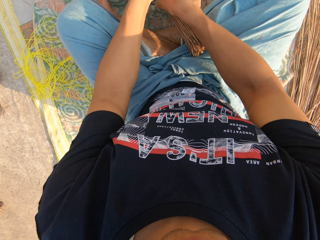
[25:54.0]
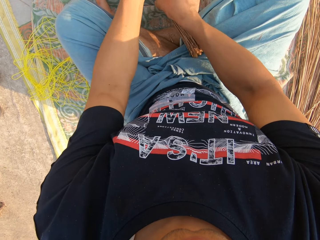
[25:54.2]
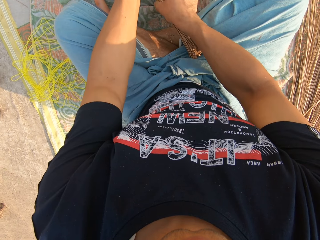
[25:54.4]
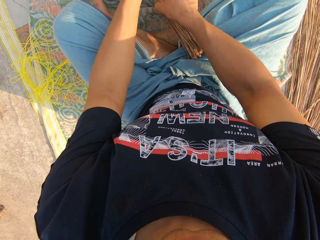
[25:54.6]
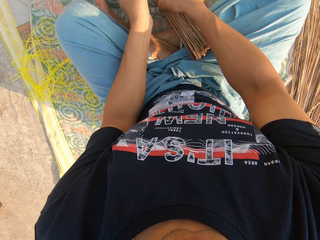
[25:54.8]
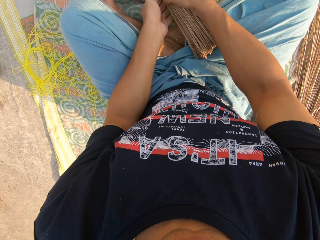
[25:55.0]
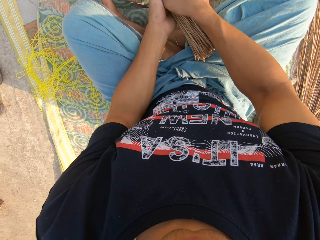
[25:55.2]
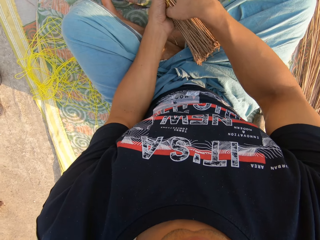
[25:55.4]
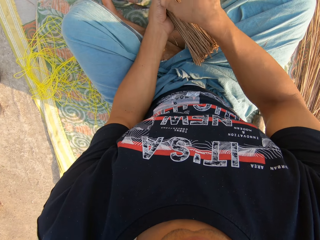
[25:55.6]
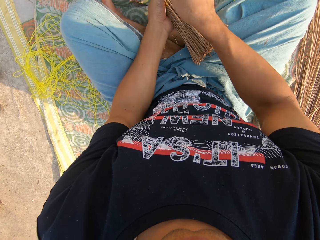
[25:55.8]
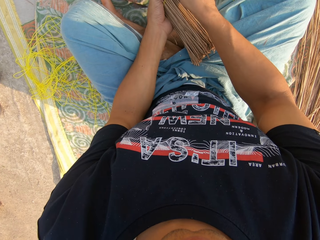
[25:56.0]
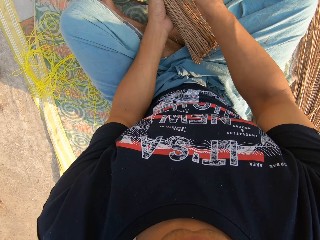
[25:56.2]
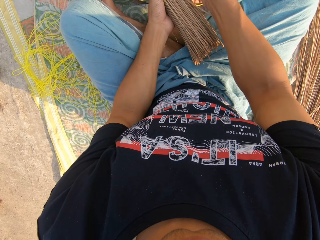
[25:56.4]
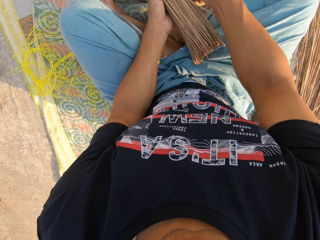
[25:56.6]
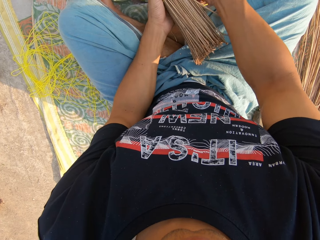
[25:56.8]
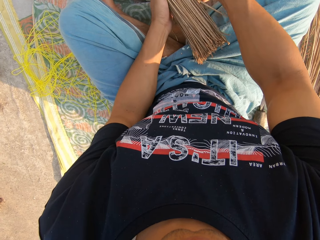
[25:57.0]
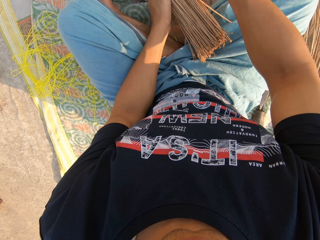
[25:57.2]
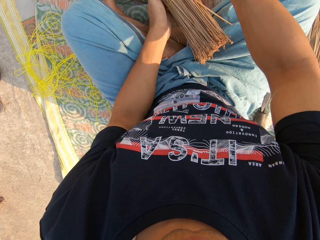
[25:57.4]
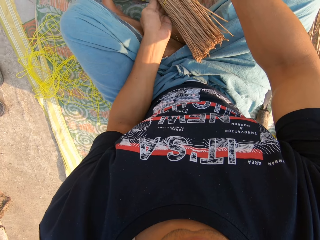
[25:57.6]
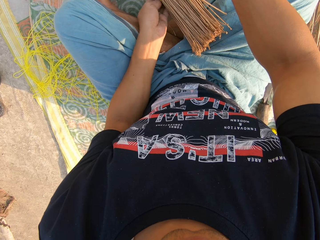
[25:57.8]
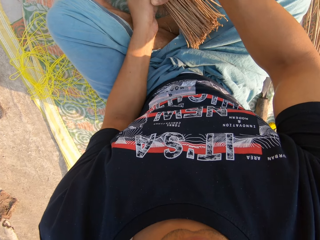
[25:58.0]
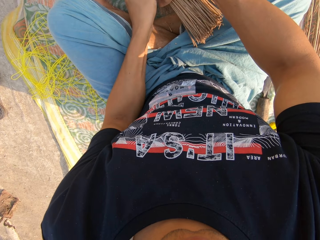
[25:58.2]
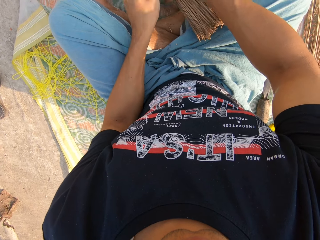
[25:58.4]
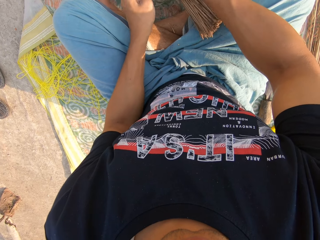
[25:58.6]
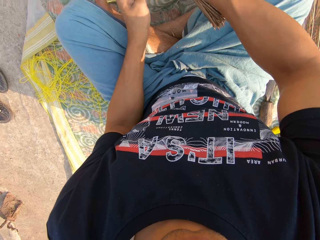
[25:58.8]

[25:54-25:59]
The camera wearer ties the string around the broomsticks with both hands.

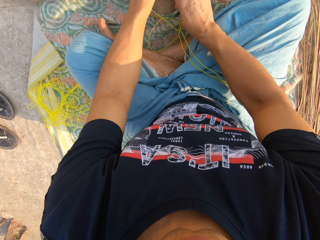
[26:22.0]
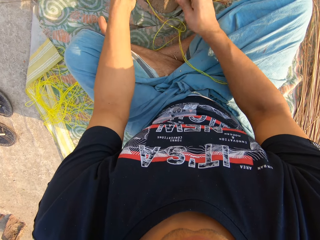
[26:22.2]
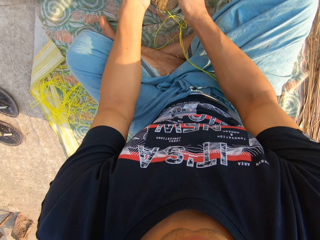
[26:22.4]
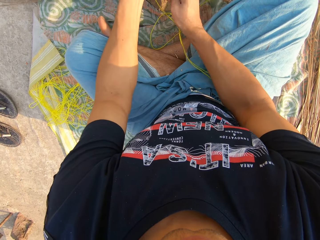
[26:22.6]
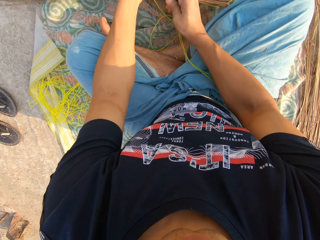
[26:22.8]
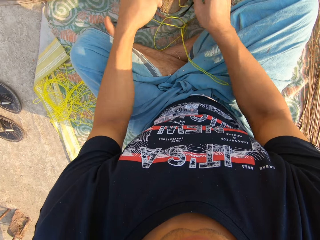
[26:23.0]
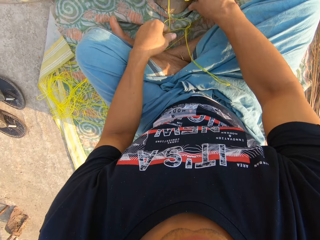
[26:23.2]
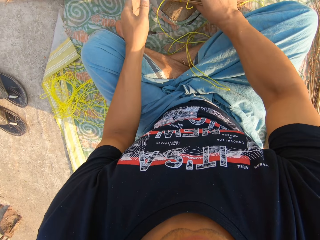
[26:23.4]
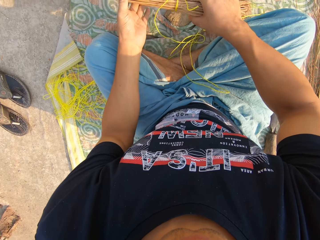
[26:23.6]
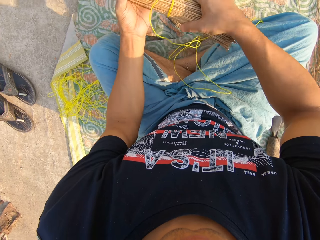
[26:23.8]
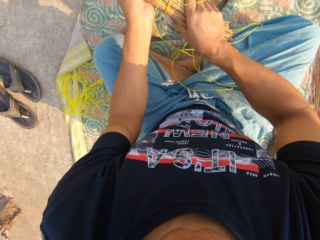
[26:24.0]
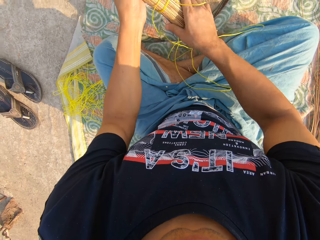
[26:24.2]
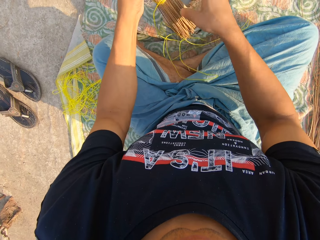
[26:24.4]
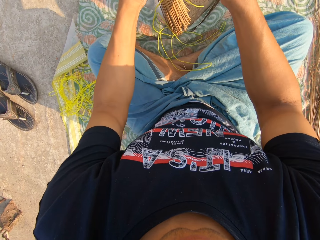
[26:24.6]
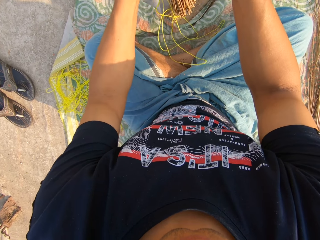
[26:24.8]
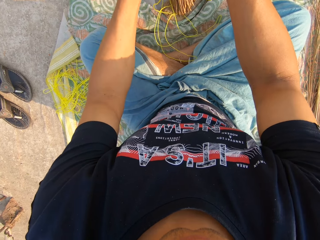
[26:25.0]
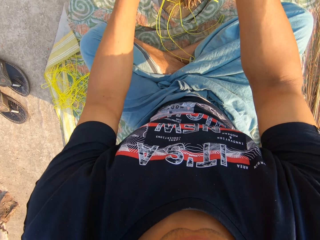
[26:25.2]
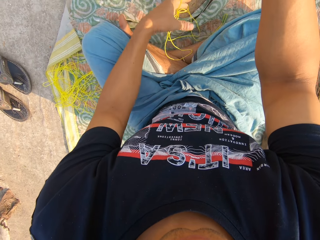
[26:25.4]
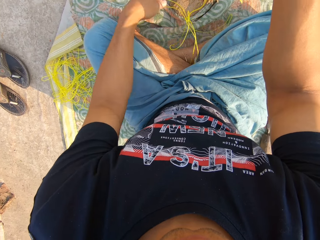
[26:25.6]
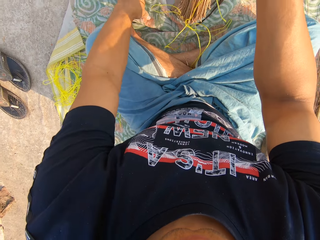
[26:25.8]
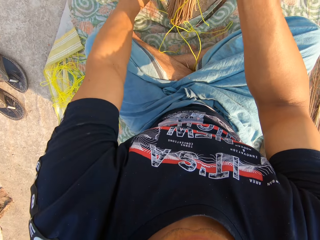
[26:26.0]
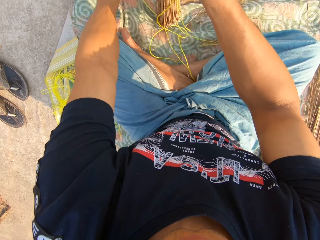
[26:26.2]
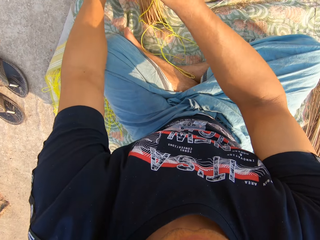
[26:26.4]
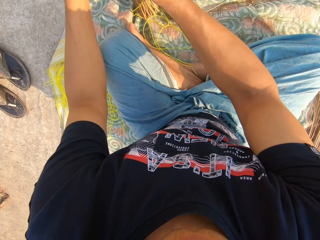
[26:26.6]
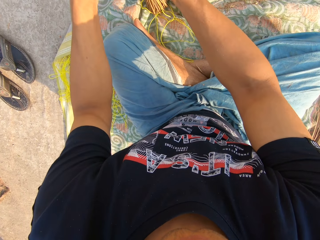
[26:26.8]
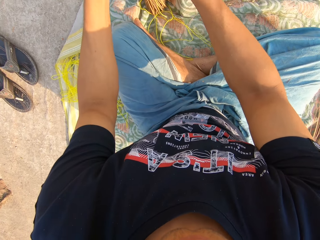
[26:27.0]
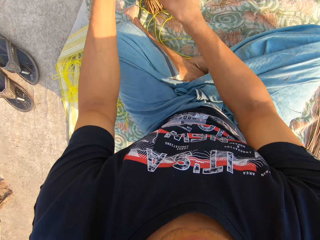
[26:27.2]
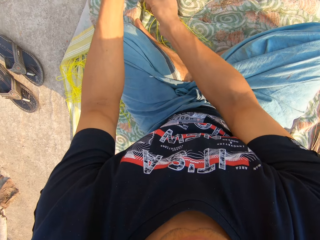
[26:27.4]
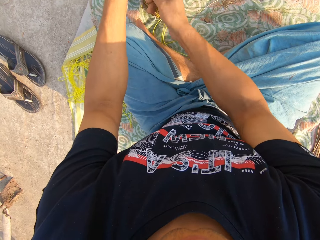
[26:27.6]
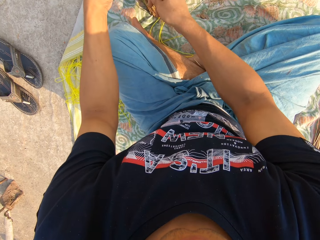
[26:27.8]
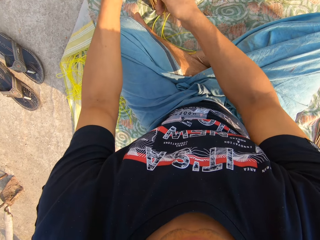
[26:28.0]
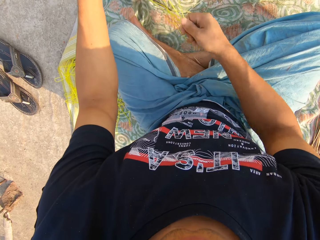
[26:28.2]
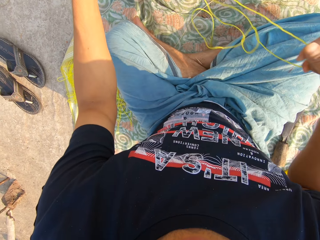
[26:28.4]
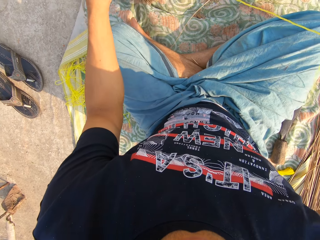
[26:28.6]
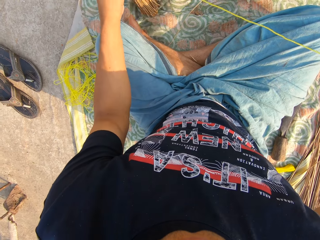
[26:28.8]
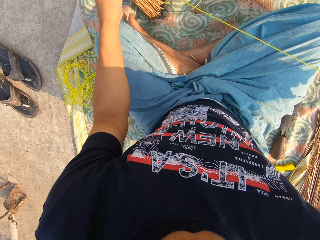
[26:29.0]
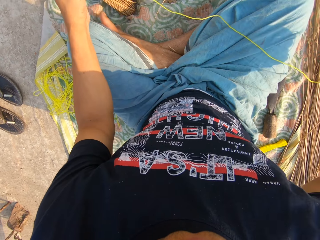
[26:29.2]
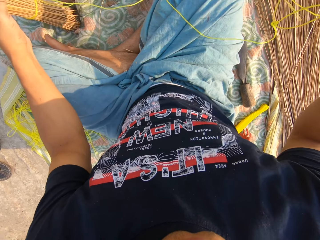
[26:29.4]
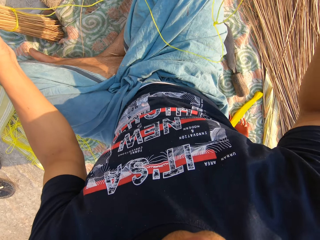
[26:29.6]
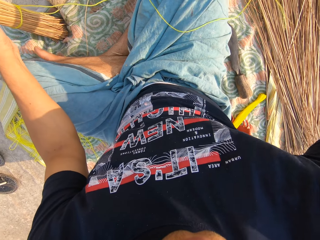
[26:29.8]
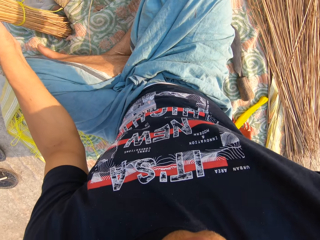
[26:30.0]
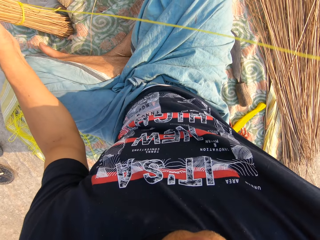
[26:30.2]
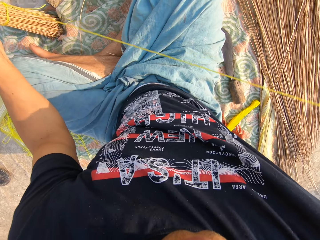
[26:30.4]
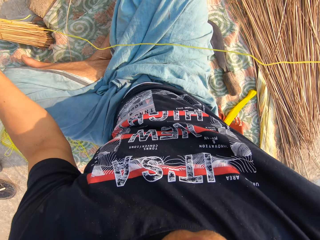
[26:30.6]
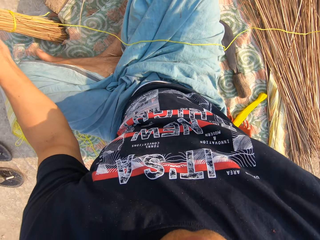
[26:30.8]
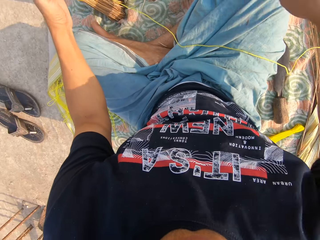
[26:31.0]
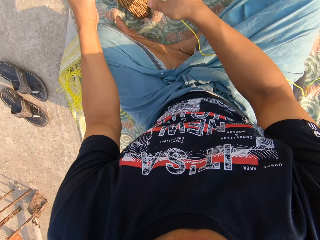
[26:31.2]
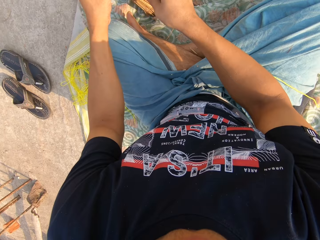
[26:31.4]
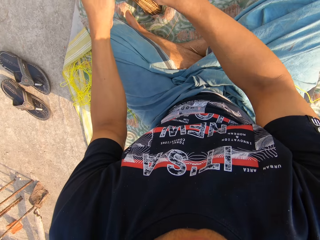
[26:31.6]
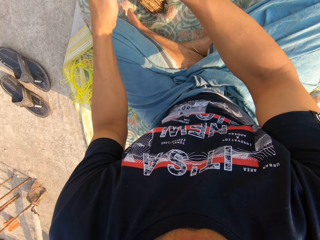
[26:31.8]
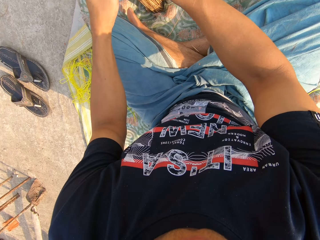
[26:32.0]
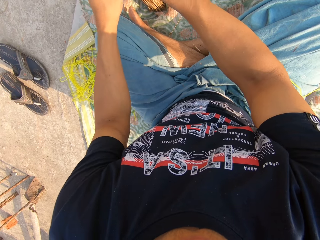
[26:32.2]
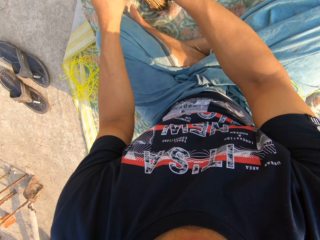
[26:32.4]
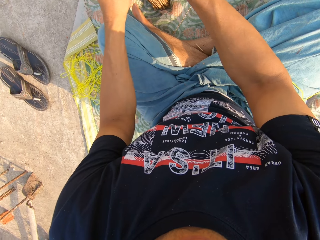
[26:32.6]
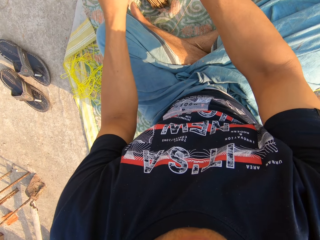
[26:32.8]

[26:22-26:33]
The camera wearer picks up the broomstick. He holds the broomstick with both his hands. He presses on the broomsticks with his hands. He places the broomsticks on the board. He holds the rope with his left hand. He straightens the cloth on the floor with his hand. He places the broomstick on the cloth. He ties the rope on the broomsticks.

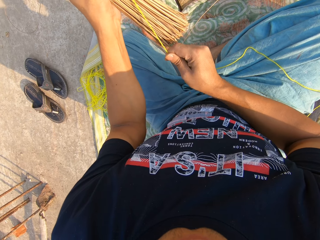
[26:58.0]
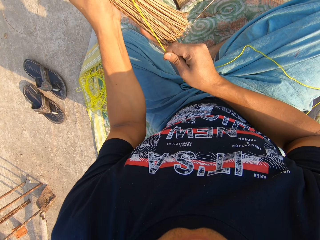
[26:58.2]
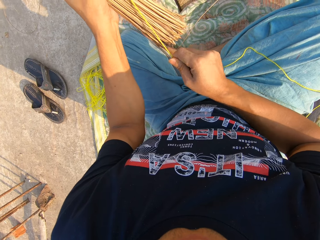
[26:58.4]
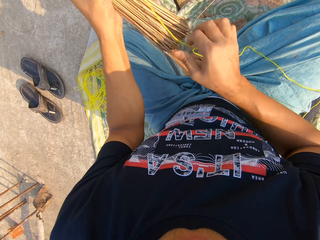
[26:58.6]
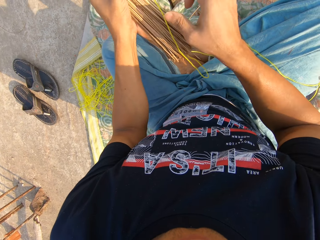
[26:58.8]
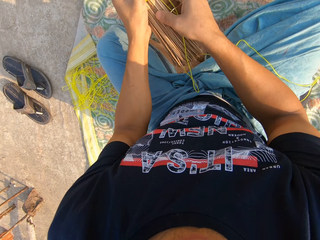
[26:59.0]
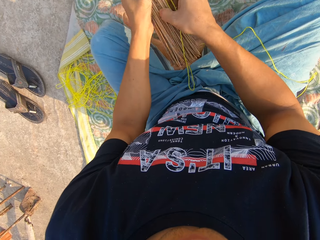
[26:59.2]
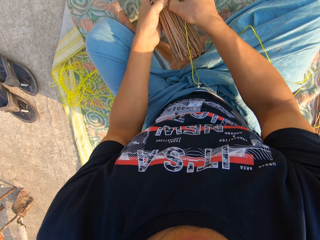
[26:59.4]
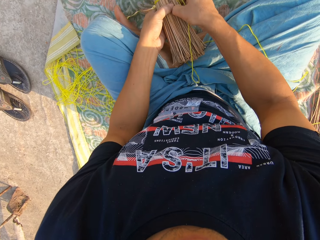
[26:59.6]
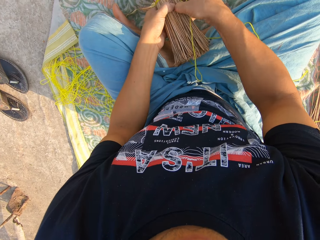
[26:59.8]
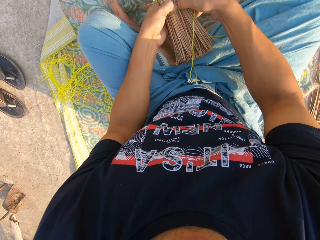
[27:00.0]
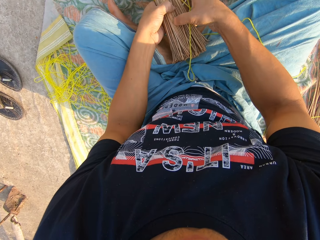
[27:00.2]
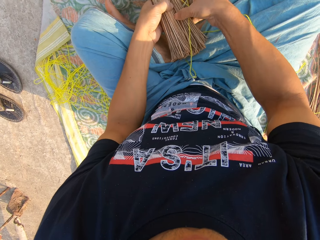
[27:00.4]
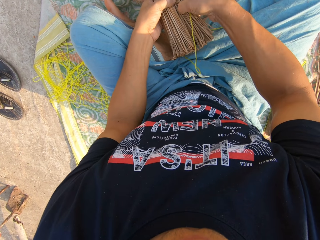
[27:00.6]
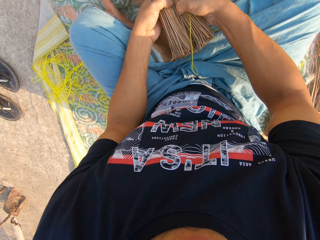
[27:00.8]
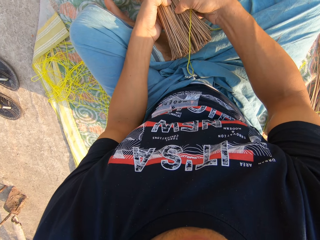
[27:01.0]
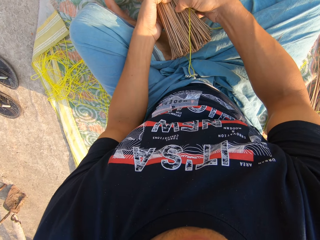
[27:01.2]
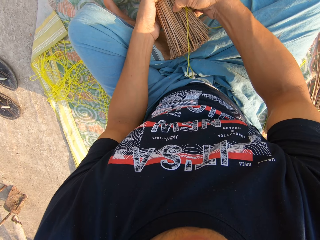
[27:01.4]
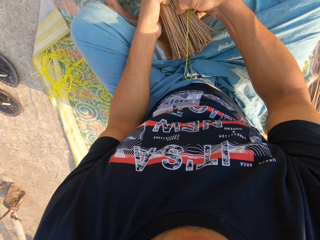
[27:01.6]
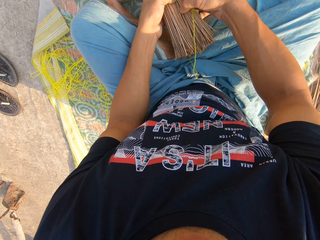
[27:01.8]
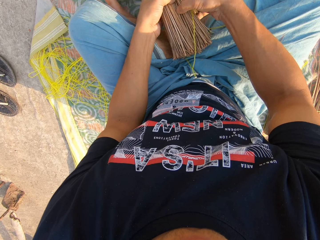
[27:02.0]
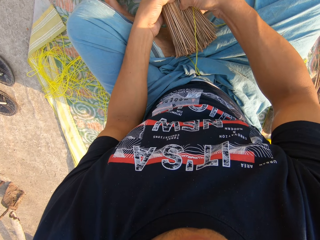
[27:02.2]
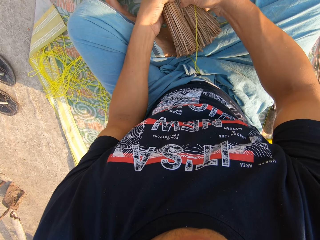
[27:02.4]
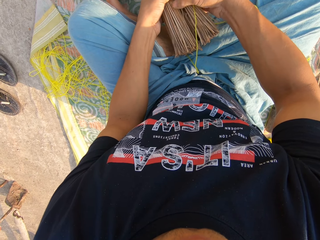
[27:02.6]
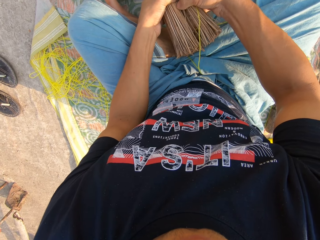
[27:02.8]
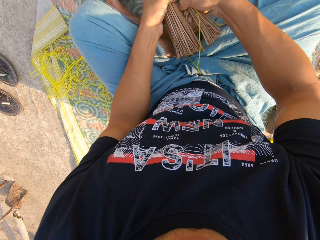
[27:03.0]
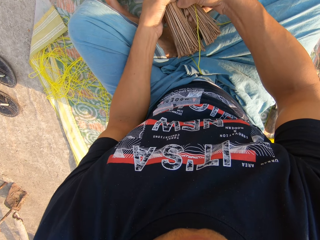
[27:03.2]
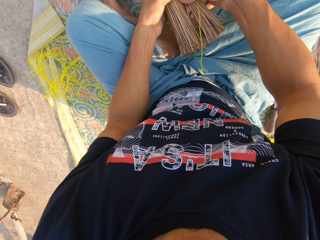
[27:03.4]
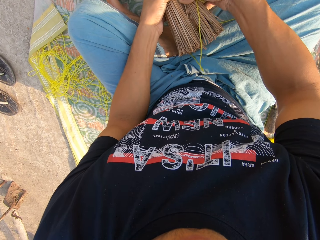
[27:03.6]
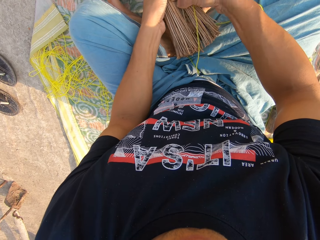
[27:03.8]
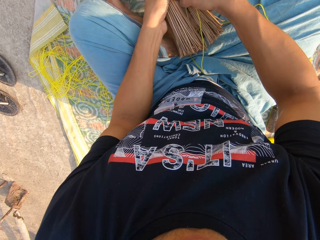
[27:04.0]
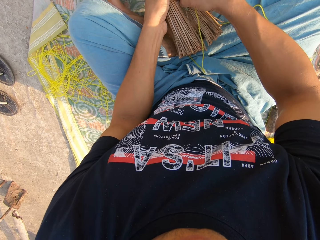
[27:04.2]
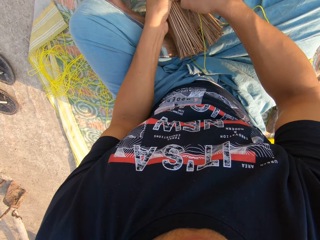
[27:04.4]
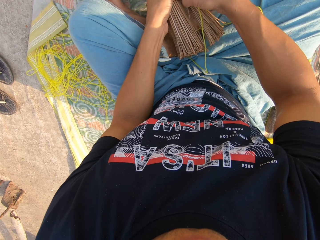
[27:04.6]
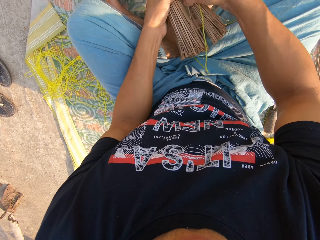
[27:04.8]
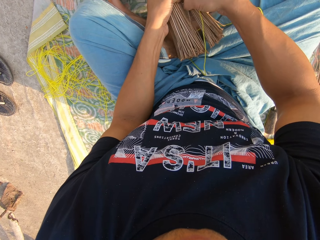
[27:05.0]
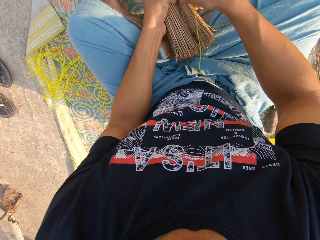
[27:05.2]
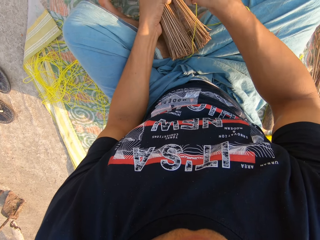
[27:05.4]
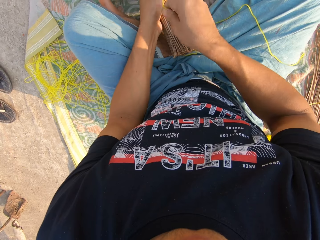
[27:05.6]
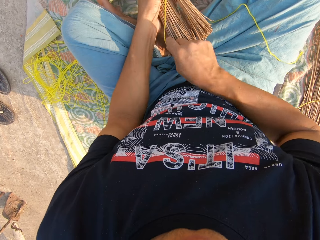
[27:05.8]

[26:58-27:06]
The camera wearer separates the broomsticks with his hands.
